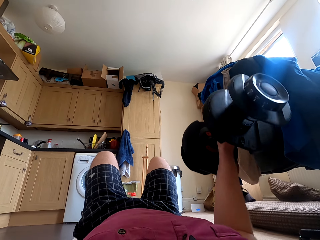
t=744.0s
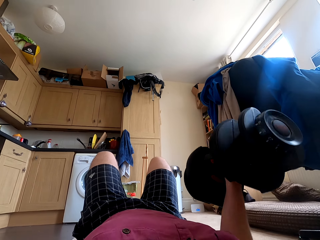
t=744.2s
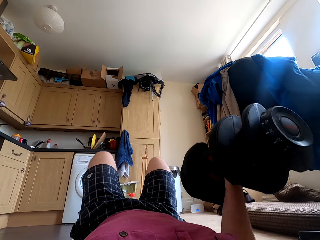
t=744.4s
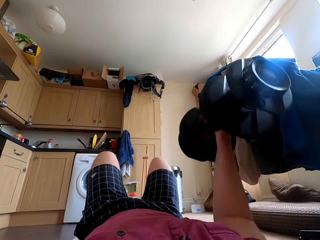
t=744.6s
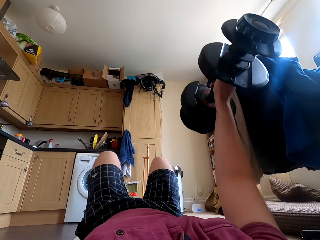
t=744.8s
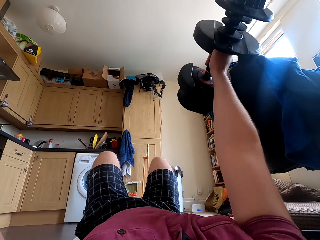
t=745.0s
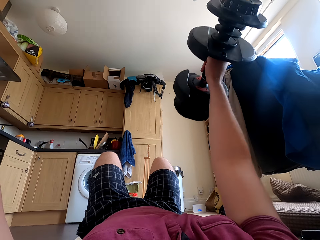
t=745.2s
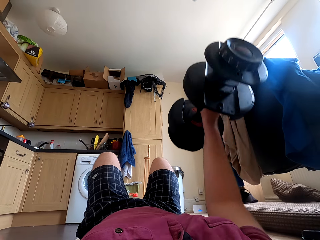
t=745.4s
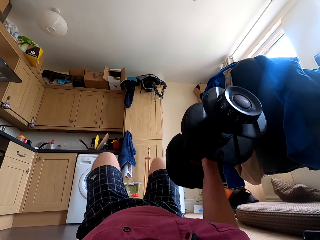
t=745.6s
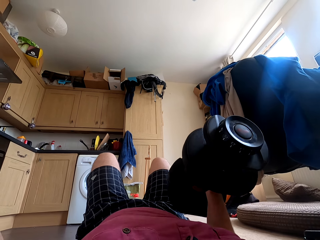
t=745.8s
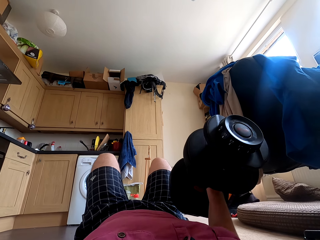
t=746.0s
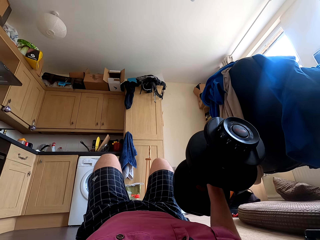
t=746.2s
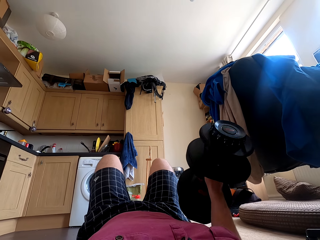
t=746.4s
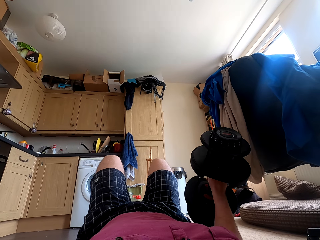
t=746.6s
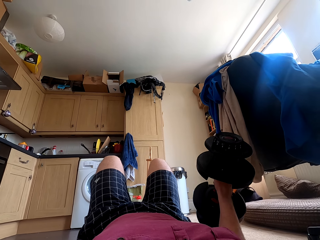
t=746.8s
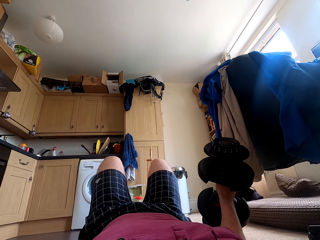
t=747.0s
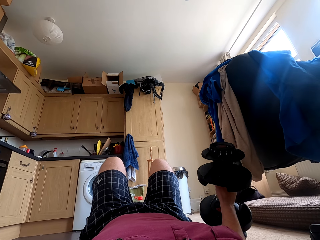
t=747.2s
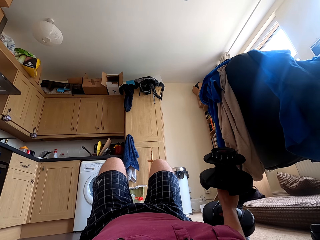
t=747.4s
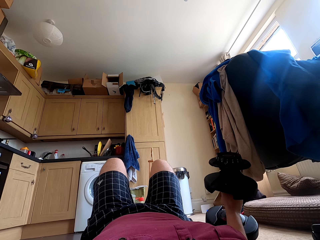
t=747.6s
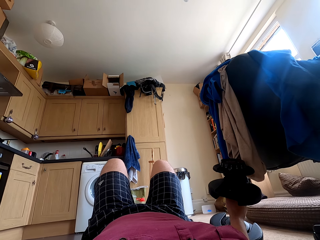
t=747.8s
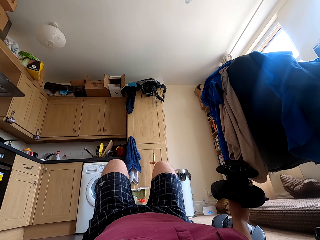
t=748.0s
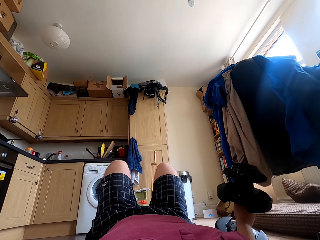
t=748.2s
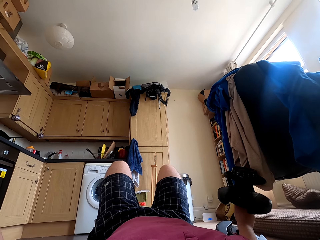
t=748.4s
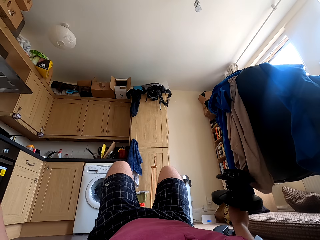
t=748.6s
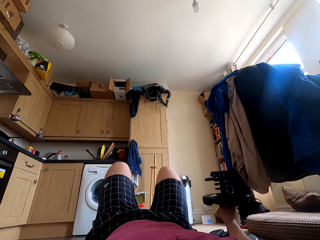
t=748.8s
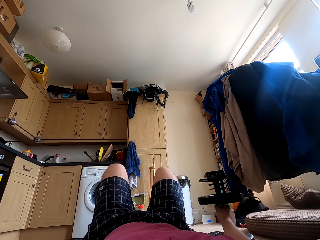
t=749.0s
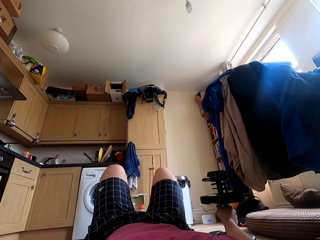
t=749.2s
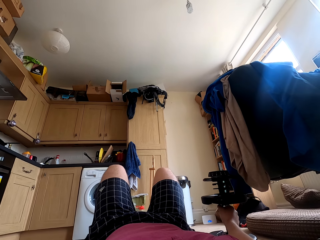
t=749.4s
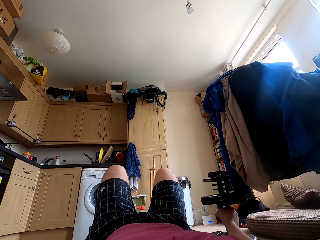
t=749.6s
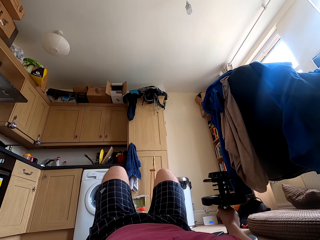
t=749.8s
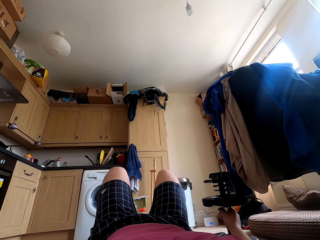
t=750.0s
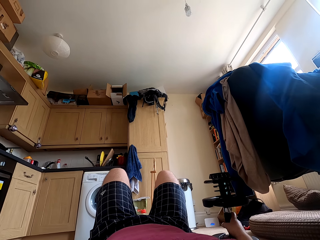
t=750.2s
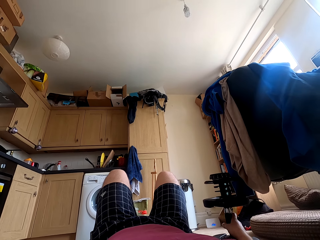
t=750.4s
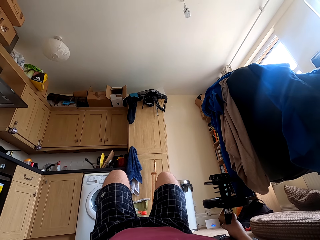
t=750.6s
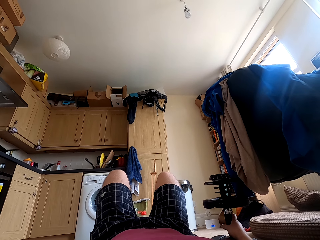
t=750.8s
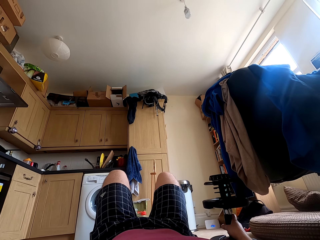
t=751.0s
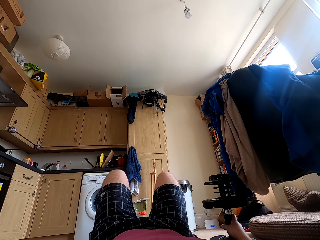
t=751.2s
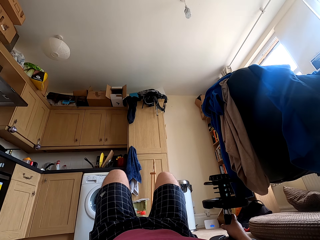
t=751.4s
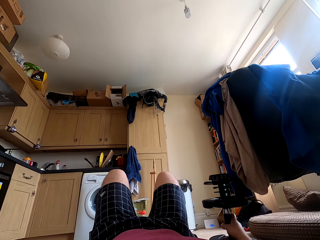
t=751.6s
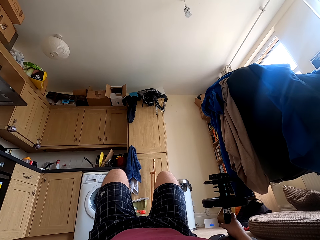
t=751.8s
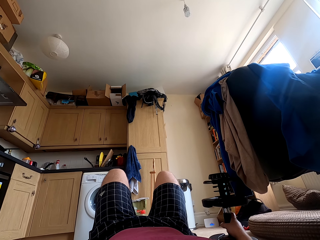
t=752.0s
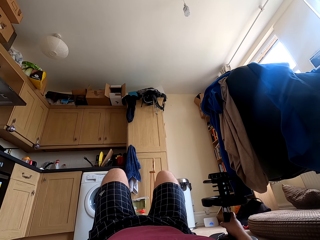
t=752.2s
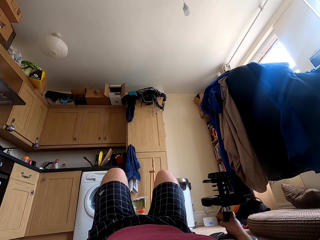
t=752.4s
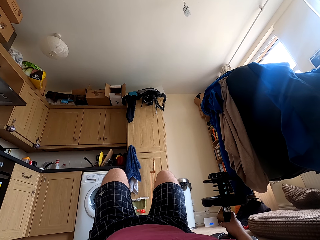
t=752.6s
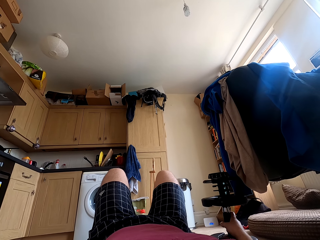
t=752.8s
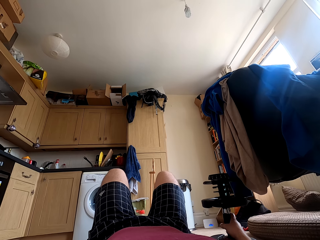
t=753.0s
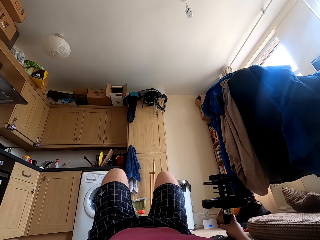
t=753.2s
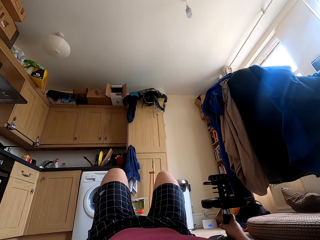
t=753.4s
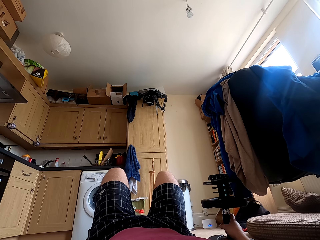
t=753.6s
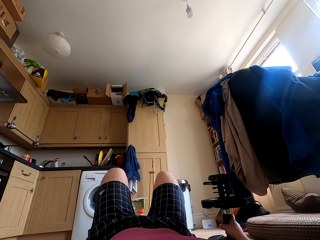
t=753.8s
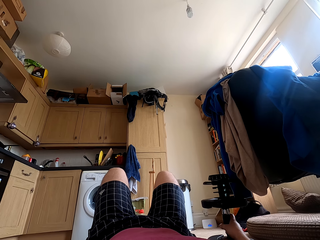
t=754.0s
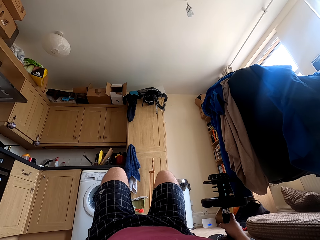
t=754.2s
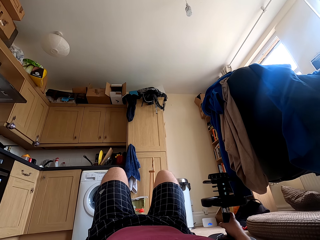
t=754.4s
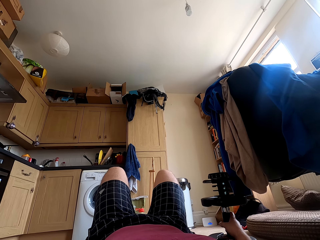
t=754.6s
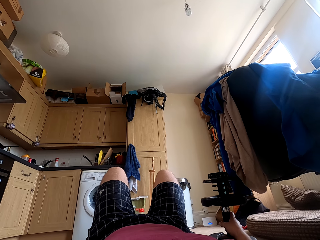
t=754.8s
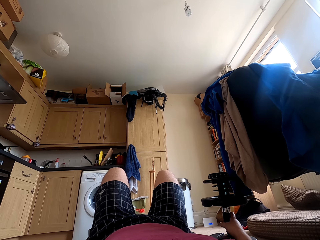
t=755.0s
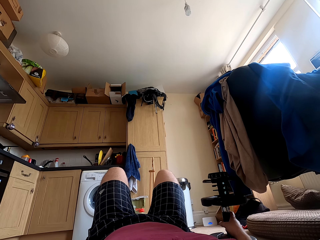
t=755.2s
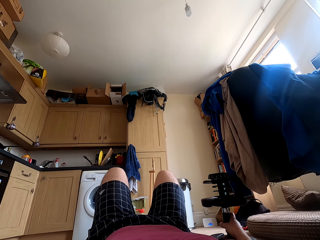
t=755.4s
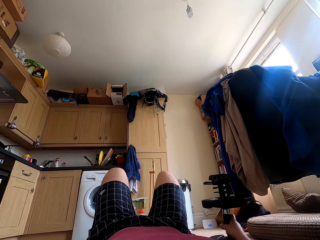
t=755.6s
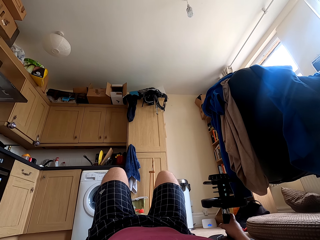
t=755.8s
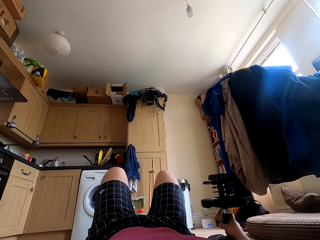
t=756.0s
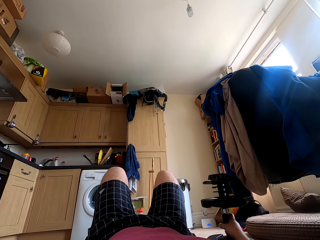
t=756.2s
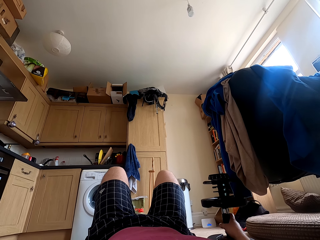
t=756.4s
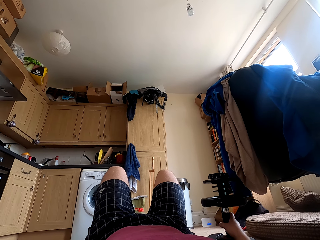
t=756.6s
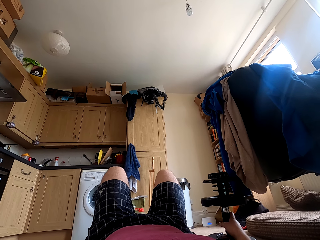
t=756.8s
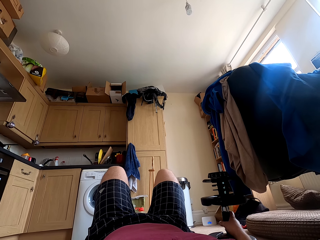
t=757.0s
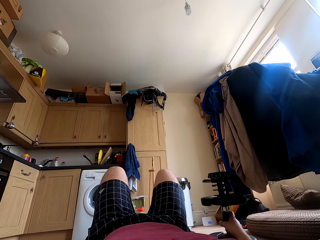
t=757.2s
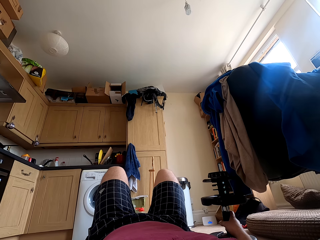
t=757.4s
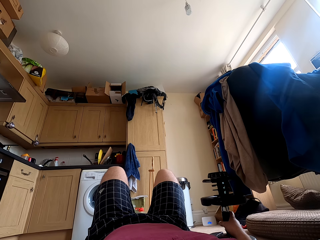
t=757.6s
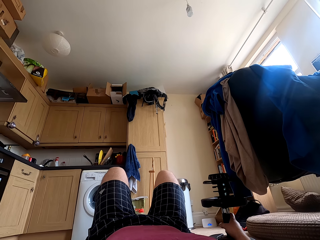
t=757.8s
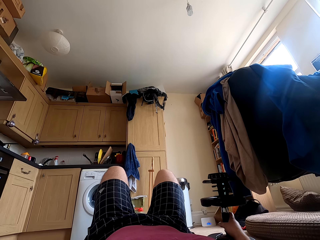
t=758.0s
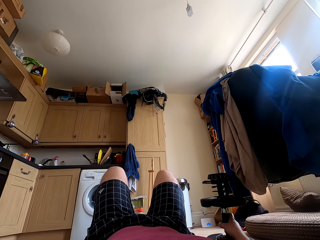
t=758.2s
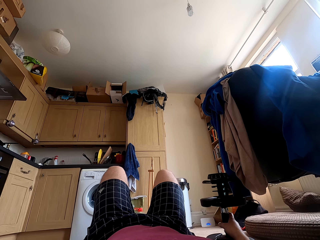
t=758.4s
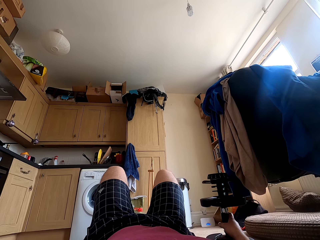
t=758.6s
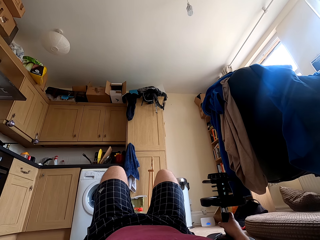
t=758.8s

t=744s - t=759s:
The camera wearer puts the dumbbell down on top of the carpet. They stare at the cupboard.

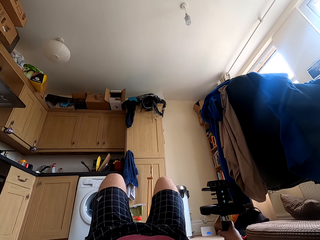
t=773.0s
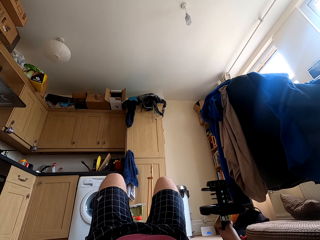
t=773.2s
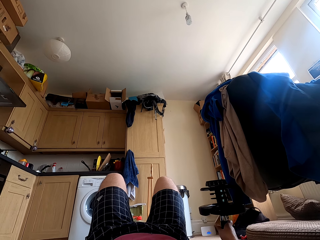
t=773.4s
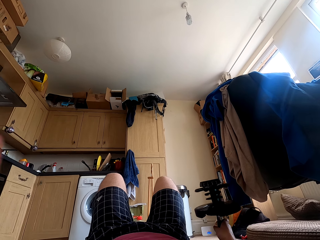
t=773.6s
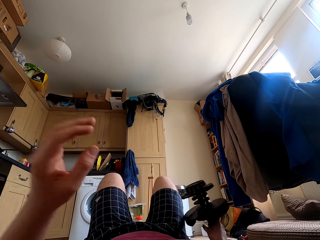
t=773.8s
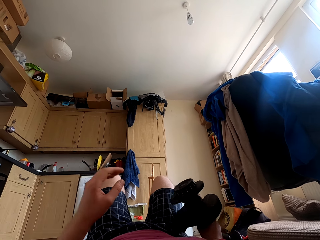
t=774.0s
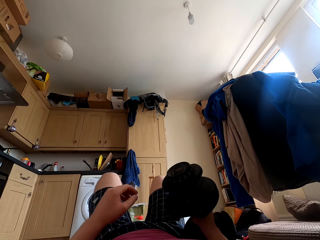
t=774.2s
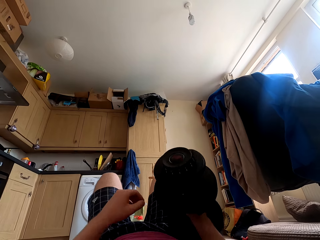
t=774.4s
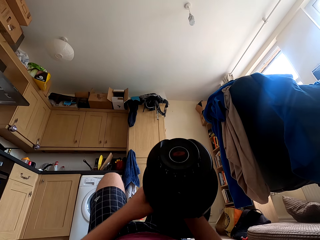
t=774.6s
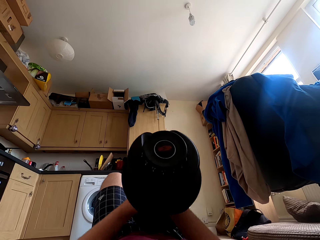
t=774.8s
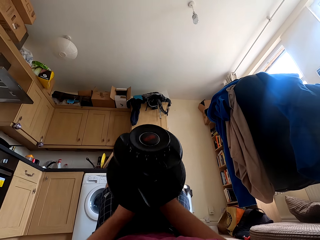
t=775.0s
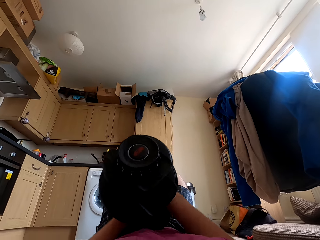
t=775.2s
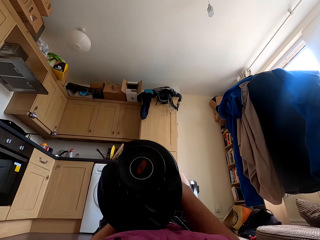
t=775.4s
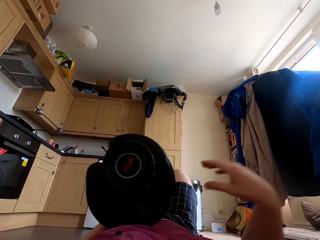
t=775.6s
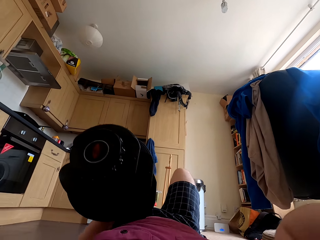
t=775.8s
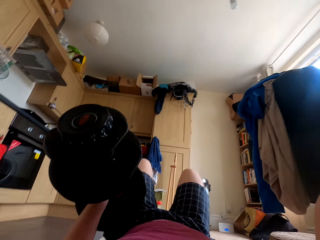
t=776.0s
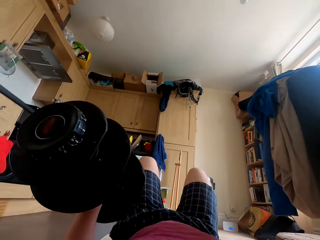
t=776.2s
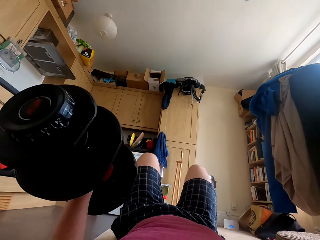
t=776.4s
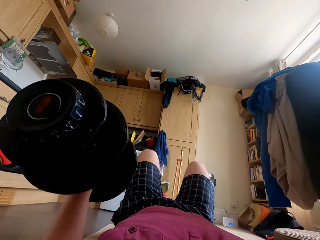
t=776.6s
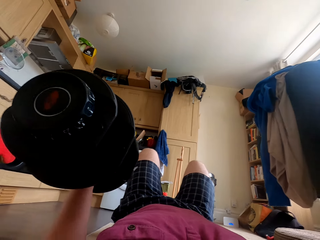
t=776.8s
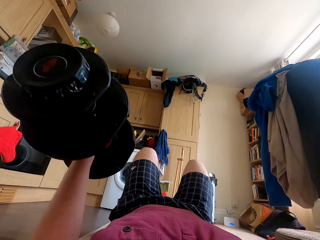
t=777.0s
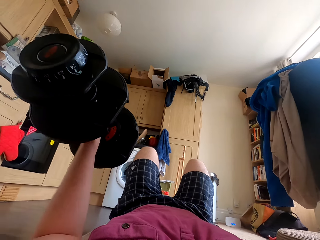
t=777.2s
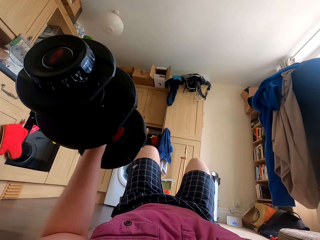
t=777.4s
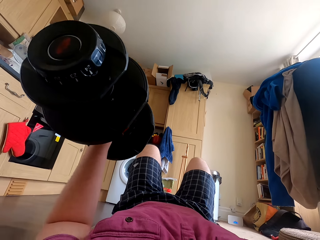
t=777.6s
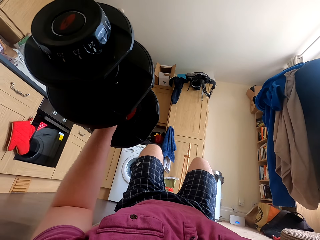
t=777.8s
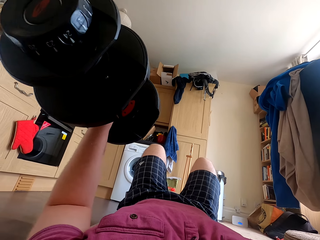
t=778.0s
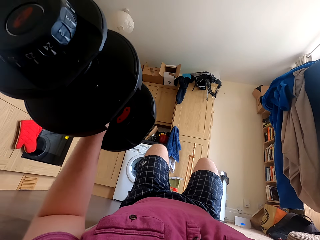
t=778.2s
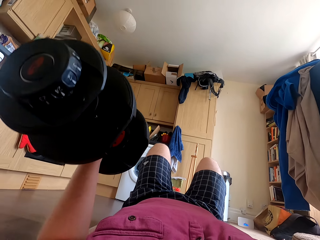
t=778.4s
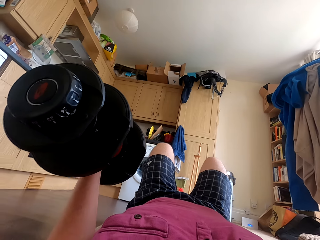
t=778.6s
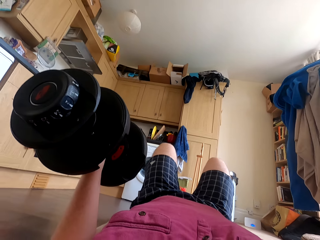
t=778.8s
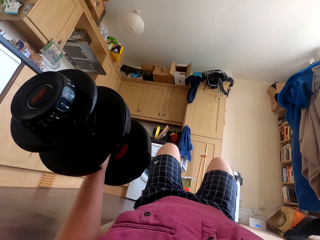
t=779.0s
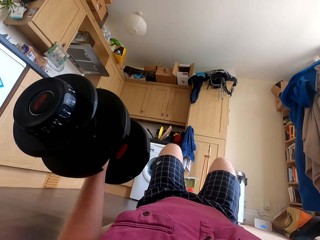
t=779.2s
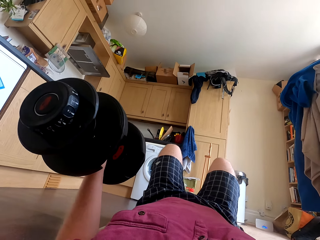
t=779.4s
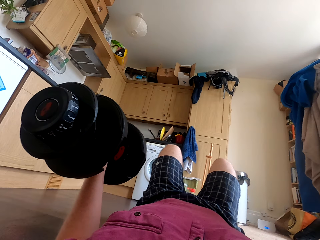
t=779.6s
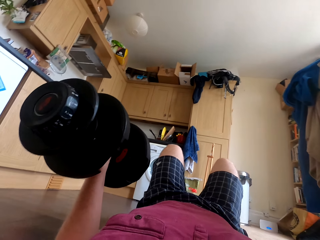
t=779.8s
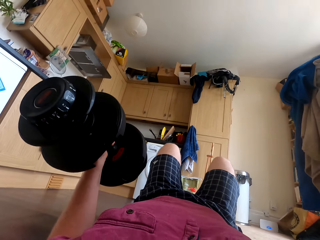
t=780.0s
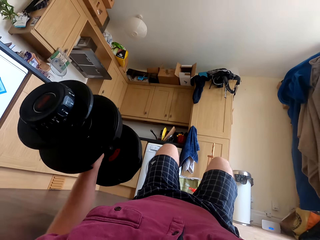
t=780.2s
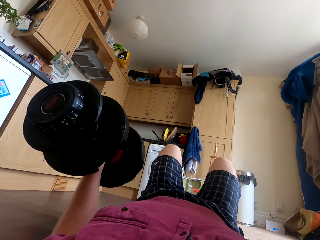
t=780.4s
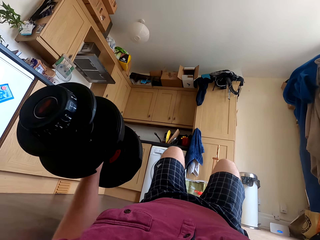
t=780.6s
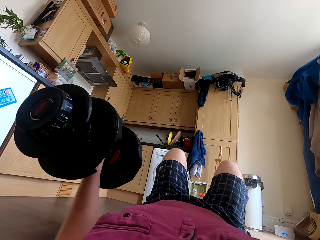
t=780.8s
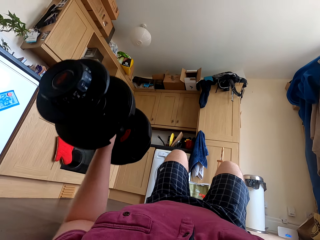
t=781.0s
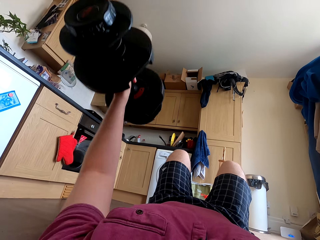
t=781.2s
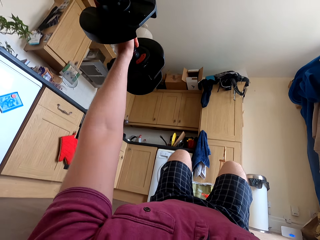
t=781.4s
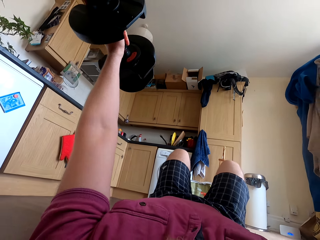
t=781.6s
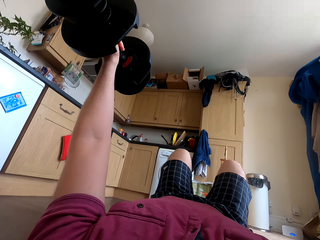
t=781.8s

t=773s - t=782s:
The camera wearer lifts the dumbbell. They pass the dumbbell to the left hand. They lift the dumbbell up.
